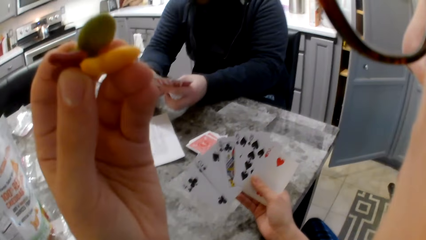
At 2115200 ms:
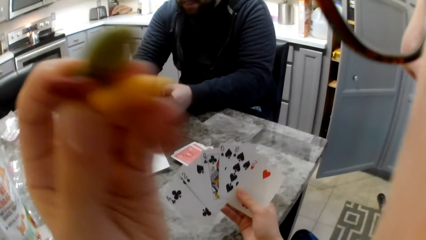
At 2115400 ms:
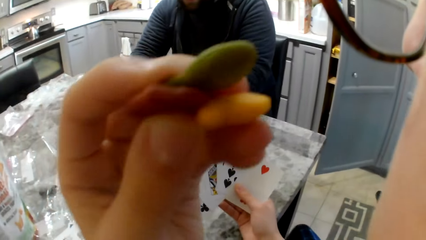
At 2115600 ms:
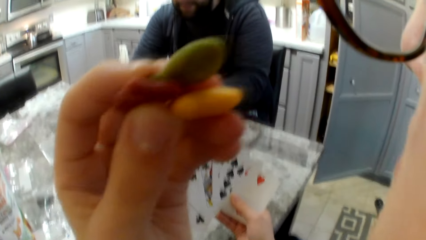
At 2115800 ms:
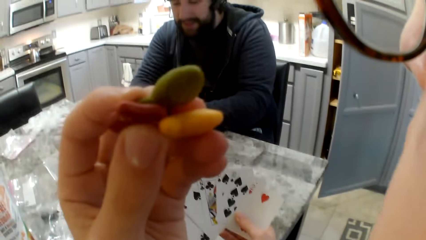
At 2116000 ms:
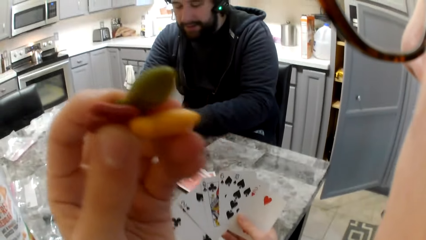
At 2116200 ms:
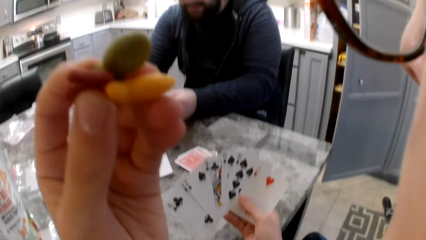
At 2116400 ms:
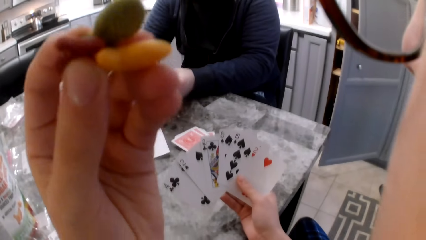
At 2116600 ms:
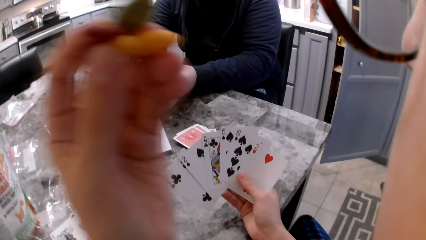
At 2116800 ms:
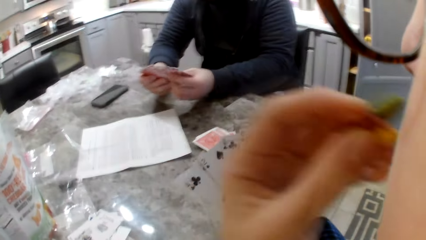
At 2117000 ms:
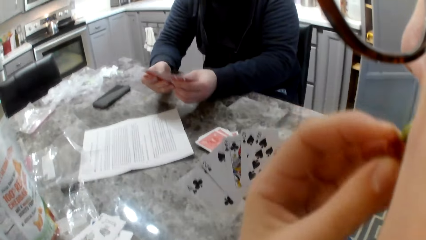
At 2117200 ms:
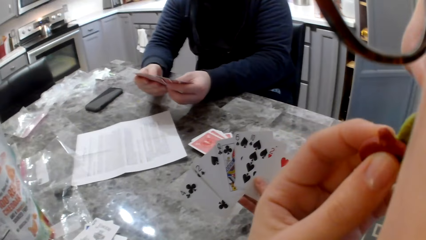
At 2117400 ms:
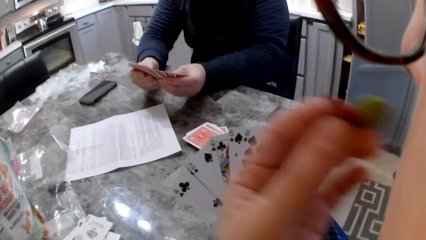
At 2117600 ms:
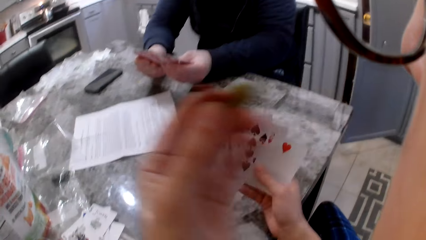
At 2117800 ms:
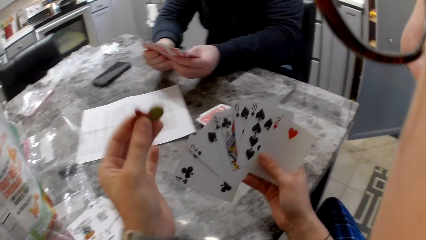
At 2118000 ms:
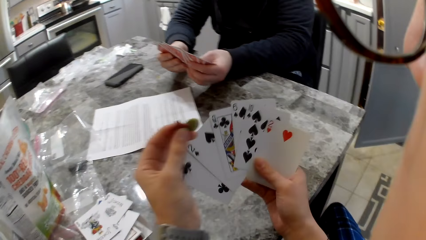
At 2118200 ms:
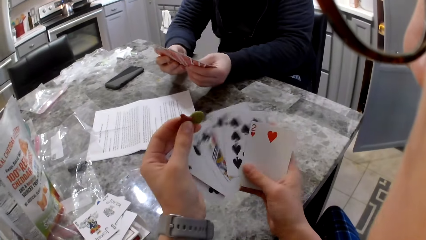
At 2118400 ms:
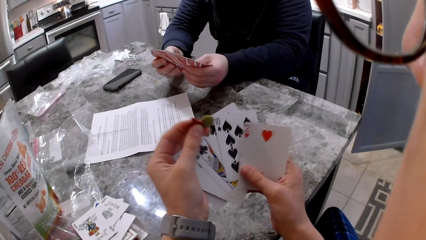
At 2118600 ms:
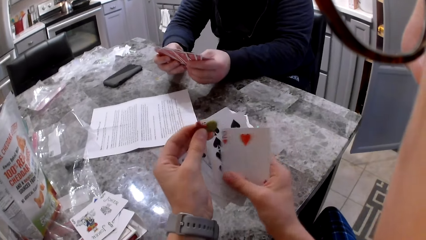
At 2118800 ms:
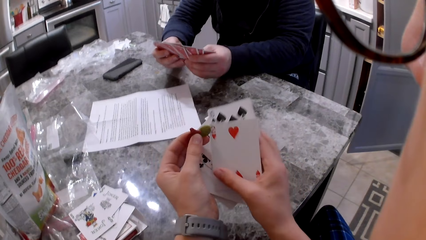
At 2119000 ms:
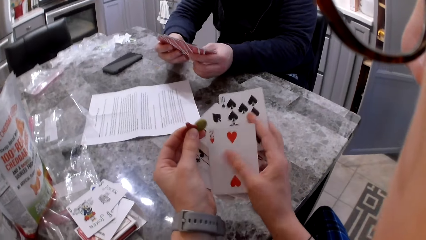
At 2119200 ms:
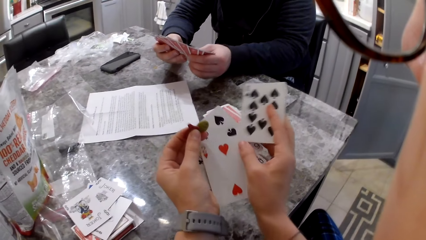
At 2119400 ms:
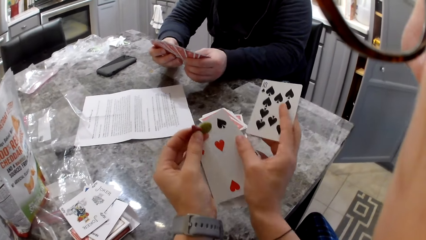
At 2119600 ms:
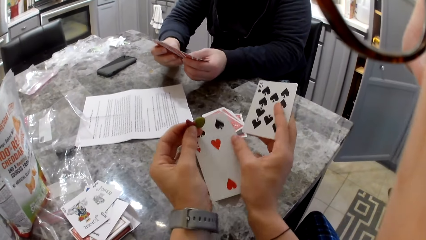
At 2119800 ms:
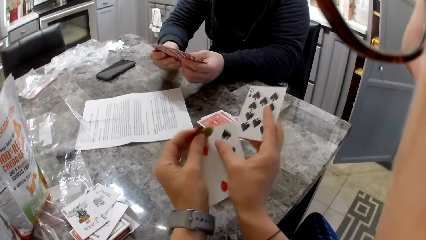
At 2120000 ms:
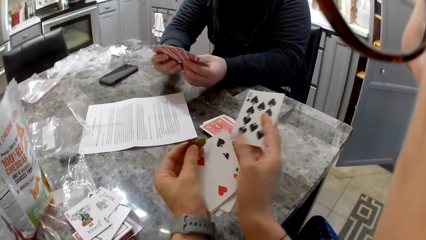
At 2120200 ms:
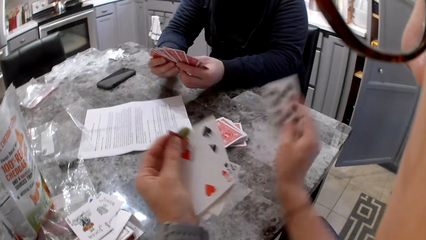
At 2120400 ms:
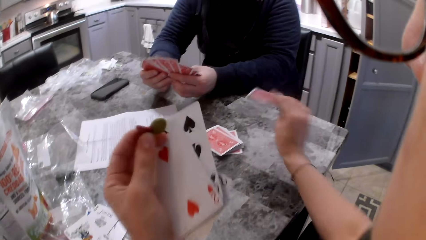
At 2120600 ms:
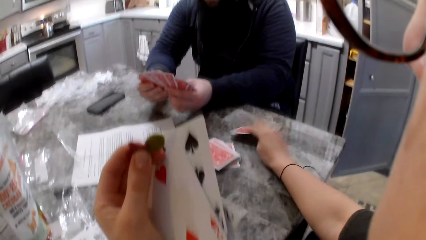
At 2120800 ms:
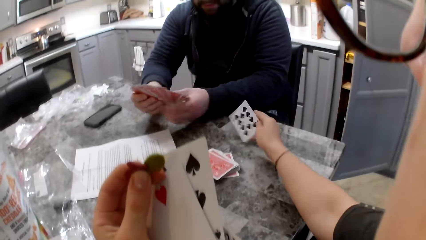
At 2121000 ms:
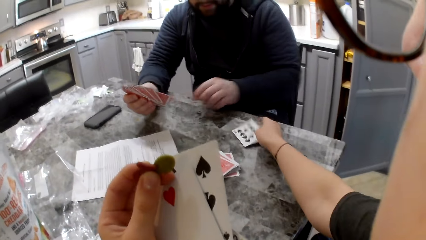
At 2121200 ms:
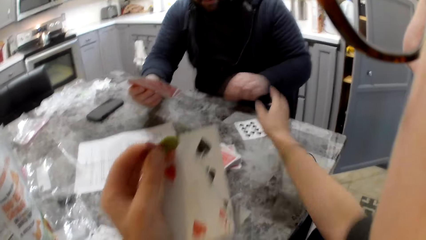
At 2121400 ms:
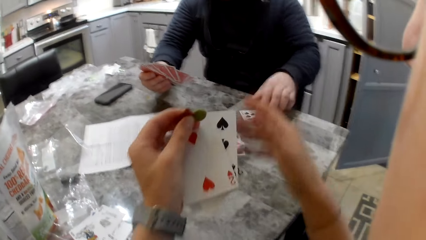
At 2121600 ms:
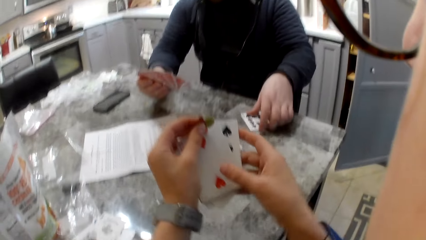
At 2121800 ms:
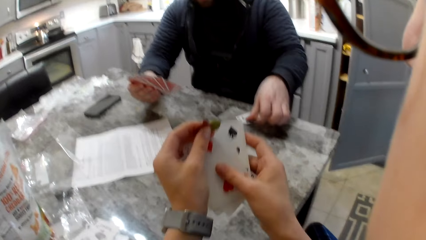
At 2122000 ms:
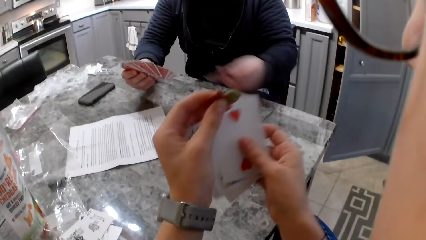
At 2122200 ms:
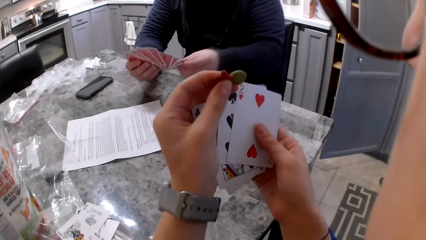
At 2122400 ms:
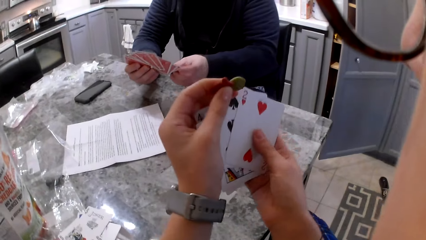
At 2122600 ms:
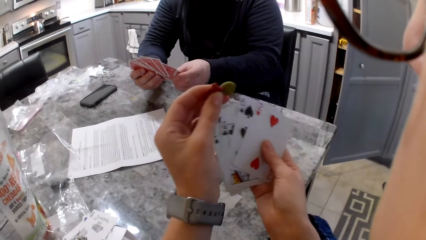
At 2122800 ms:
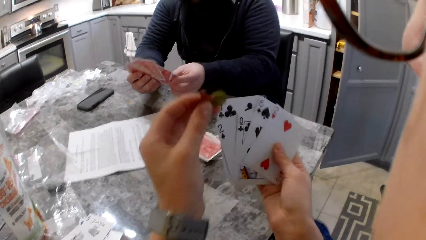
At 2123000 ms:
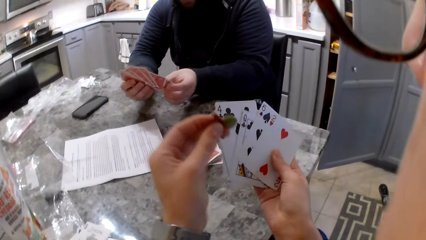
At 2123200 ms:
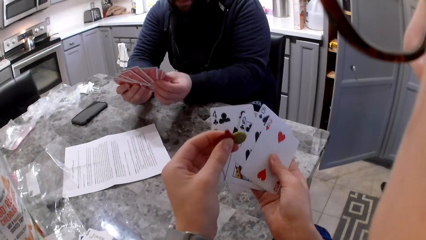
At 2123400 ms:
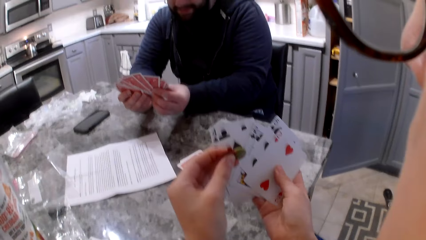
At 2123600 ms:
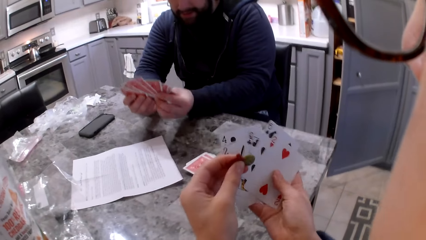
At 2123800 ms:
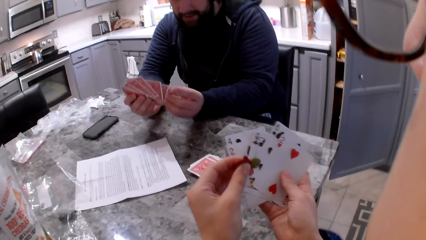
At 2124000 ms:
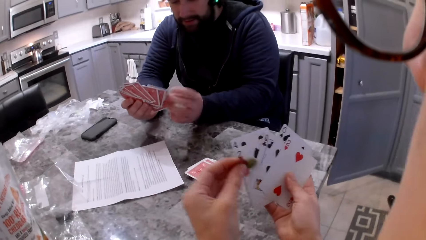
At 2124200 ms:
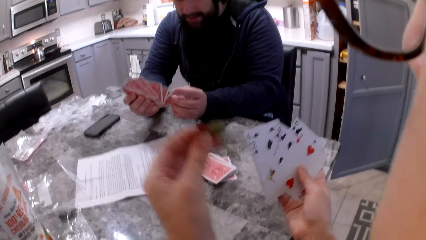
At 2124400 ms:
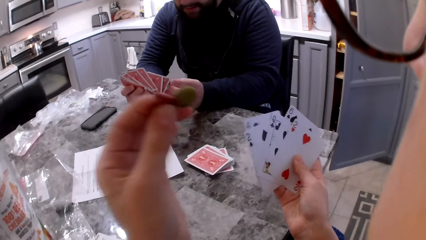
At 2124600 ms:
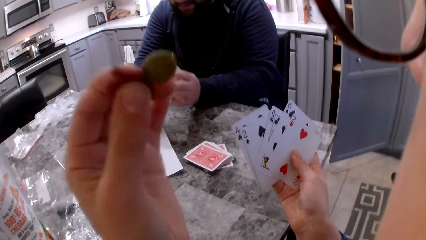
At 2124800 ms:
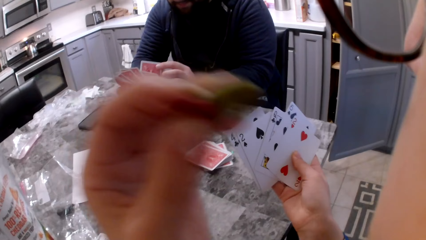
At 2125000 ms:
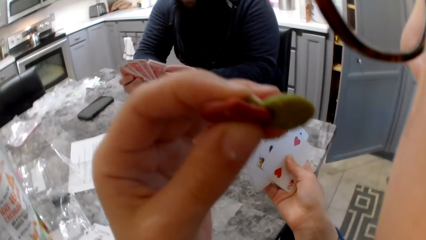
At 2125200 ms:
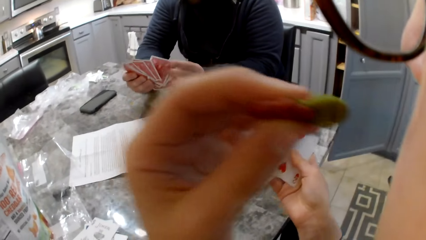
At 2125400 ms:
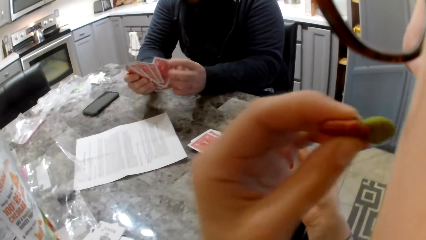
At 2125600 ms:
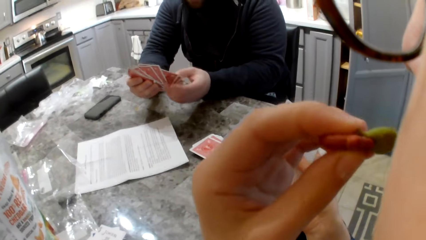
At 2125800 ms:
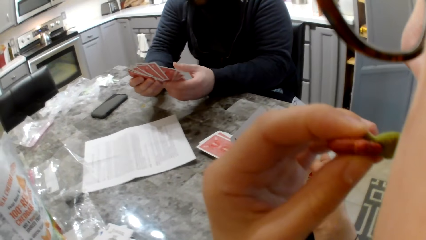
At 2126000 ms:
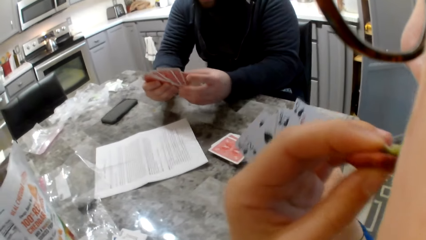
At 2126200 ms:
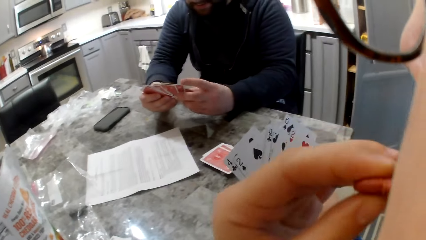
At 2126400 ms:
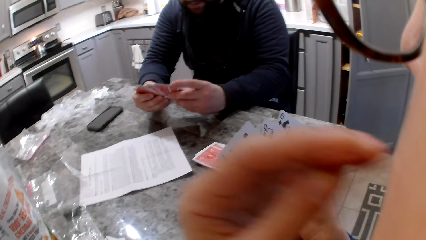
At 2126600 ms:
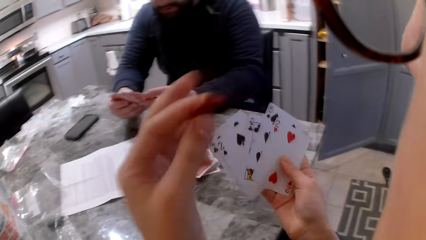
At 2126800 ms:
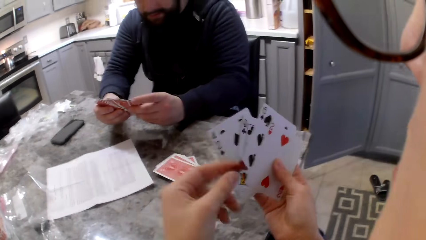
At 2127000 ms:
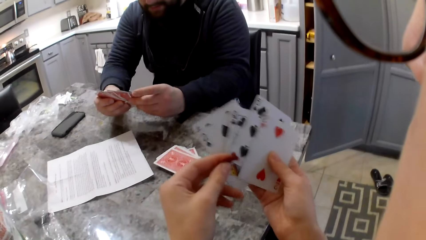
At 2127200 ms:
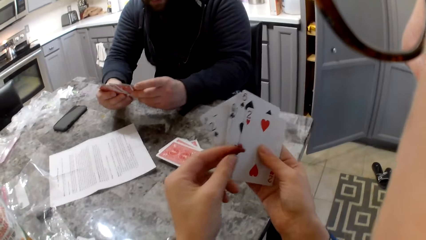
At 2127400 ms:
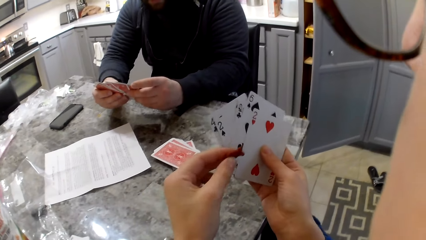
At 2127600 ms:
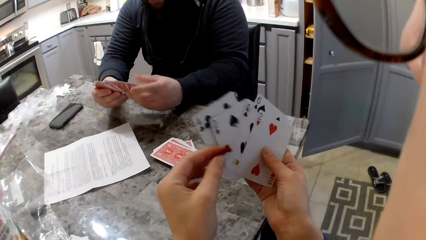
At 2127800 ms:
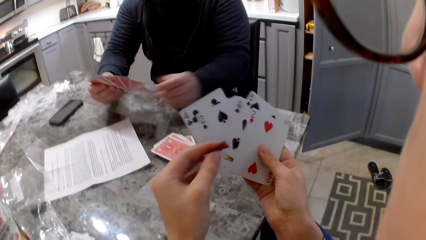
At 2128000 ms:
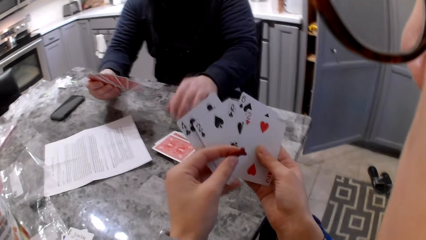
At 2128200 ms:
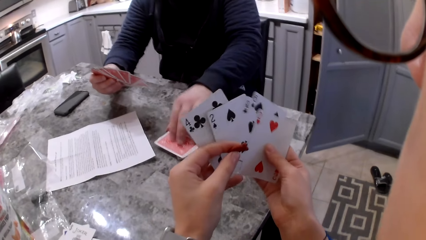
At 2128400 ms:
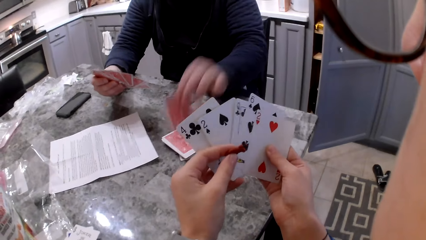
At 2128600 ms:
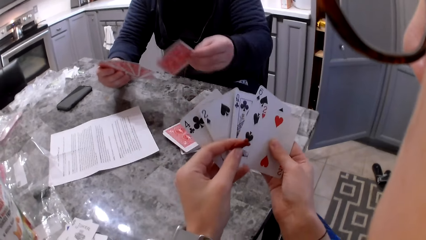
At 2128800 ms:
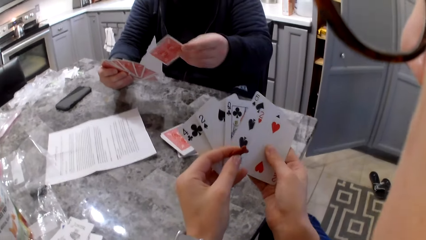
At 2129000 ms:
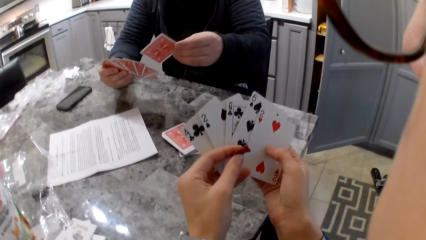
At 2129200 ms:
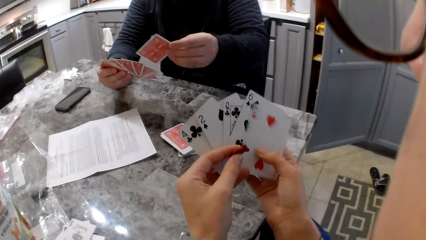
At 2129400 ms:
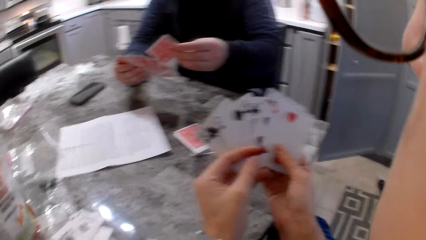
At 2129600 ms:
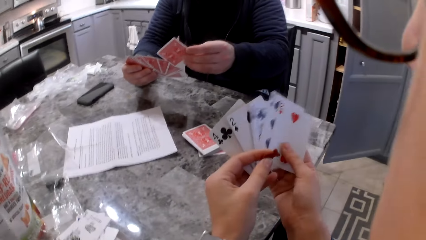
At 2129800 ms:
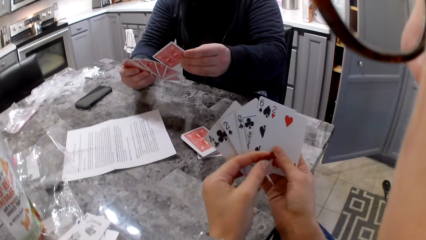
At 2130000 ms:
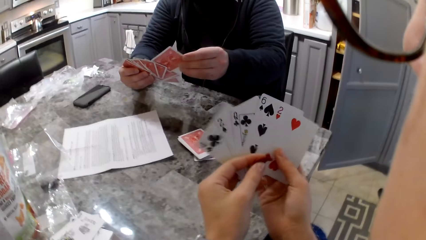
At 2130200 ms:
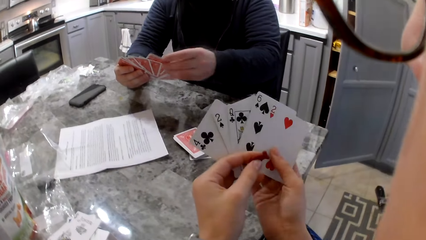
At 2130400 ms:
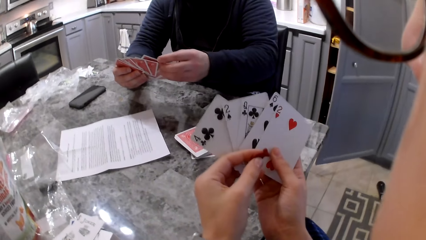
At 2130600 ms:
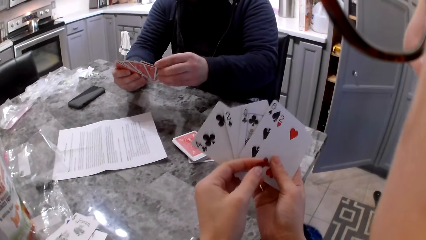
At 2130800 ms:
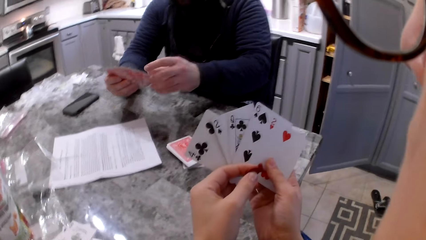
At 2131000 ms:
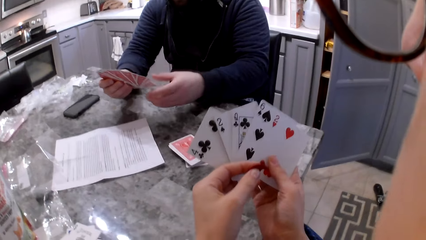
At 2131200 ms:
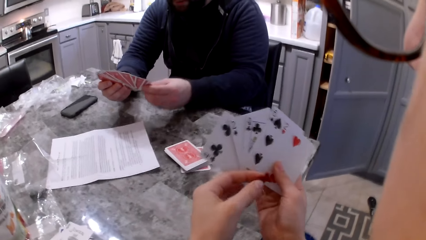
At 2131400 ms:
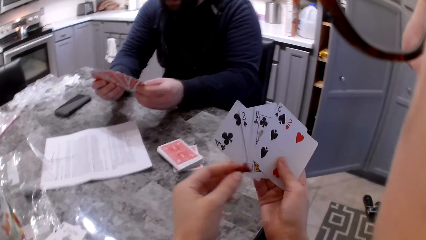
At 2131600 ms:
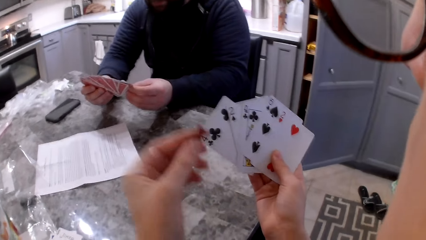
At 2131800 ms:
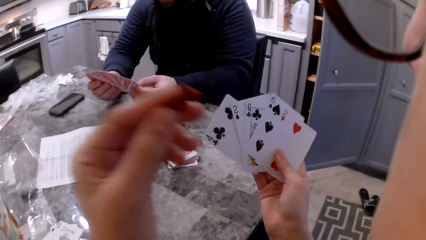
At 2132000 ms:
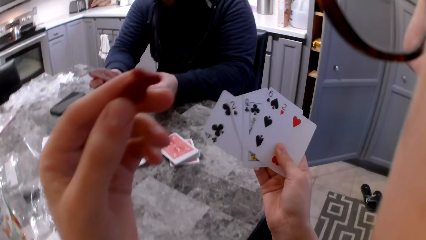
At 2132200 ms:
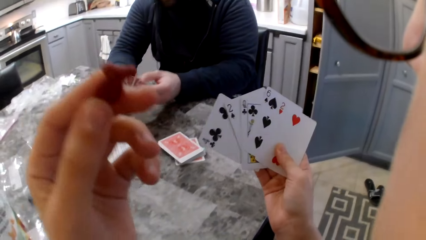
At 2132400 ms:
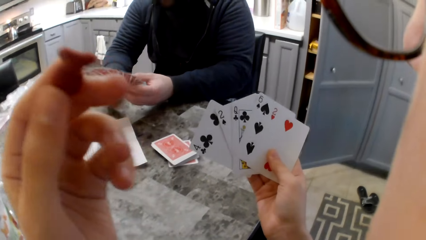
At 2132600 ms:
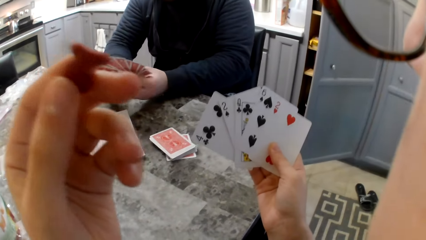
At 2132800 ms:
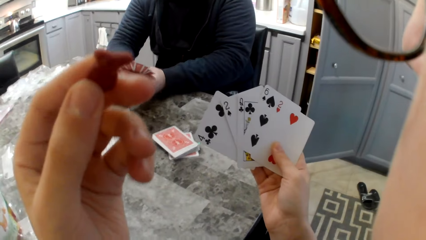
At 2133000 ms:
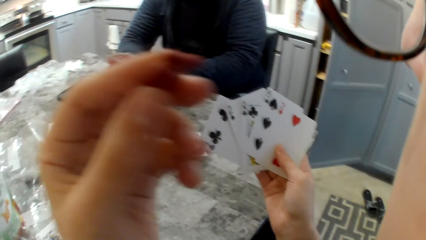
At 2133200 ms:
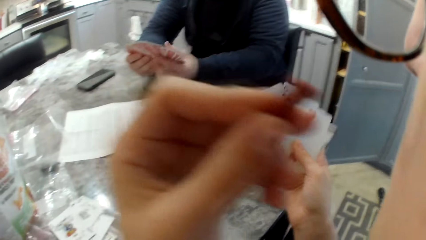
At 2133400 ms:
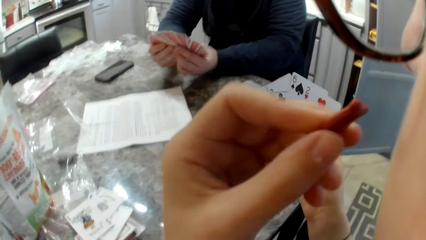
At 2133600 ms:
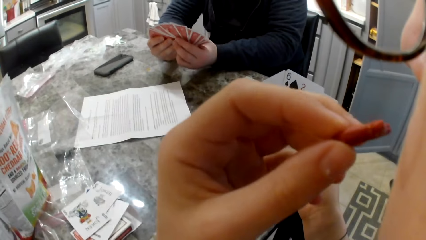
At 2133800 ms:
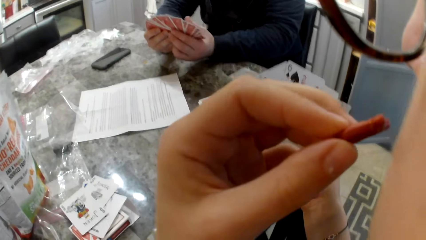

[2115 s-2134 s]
The camera wearer bites the crackers. She shuffles cards in her hands. A man shuffles cards in his hands. The camera wearer picks up her cards with her right hand. She drops a card on the table. She drops the snack pack to her left. The man picks up the card with his left hand. The camera wearer shuffles cards in her hands. The man adds the card to his cards. He shuffles cards in his hands. The camera wearer bites a cracker piece. She shuffles cards in her hands. The man picks up the card from the table with his left hand. The camera wearer shuffles cards in her hands. The man adds the card to his cards. He shuffles cards in his hands.
